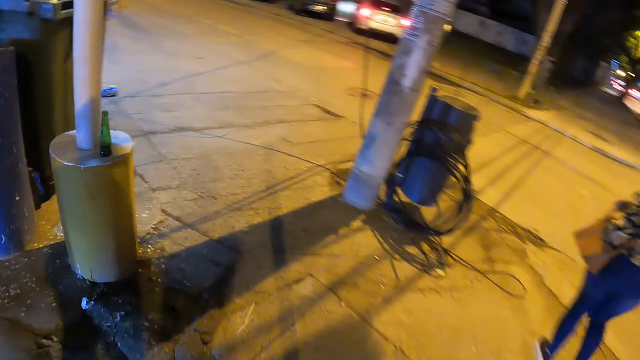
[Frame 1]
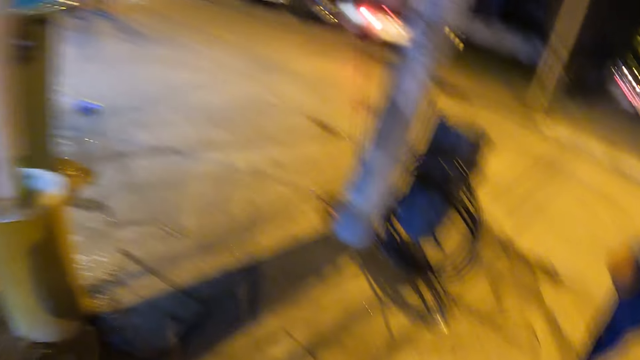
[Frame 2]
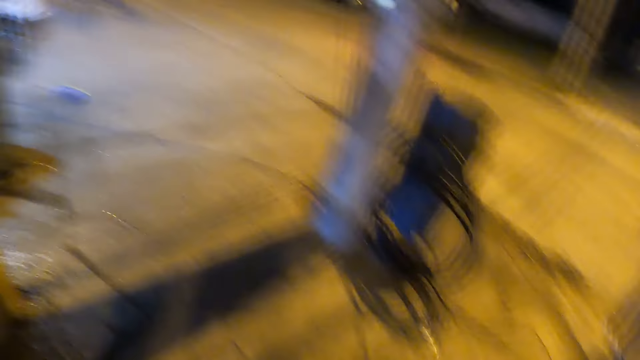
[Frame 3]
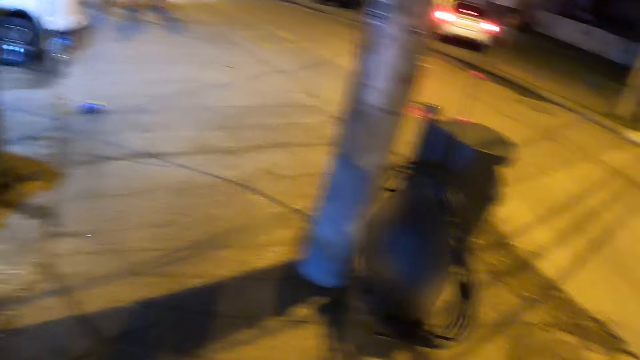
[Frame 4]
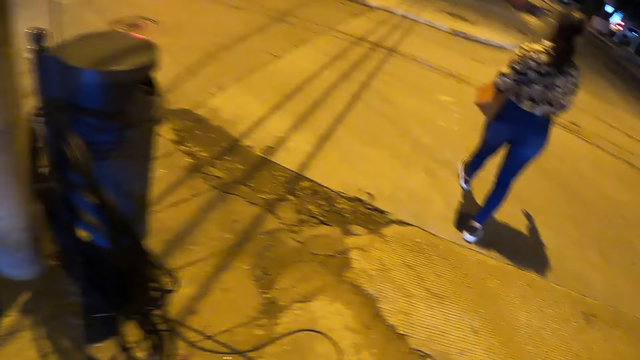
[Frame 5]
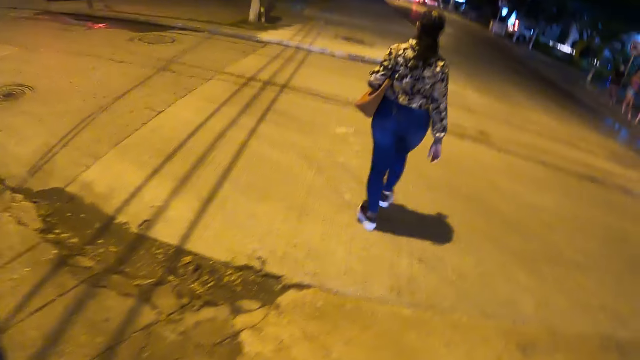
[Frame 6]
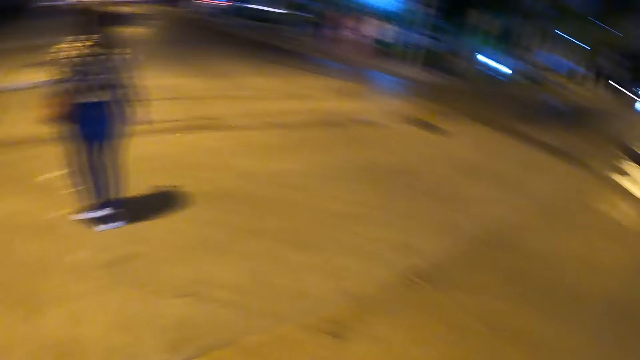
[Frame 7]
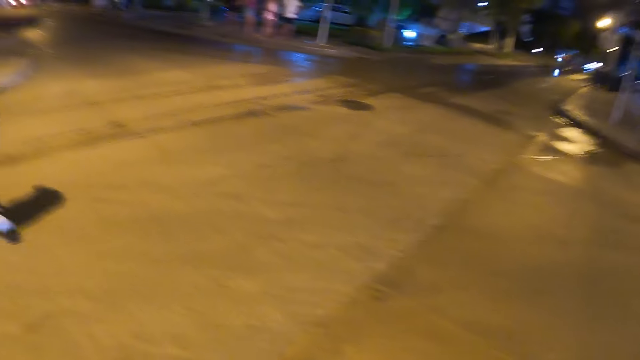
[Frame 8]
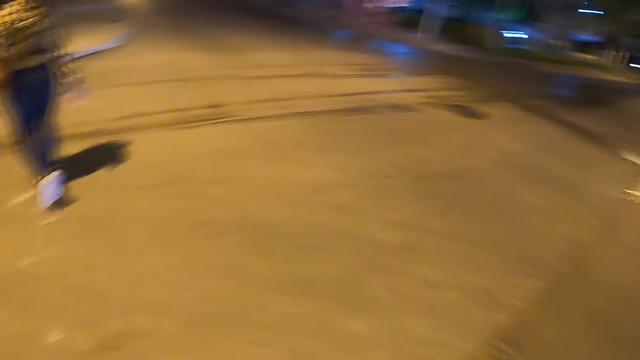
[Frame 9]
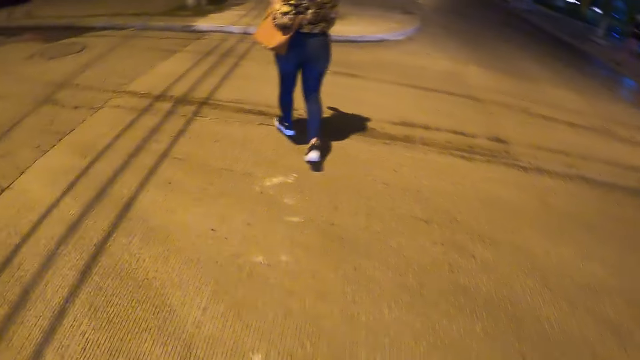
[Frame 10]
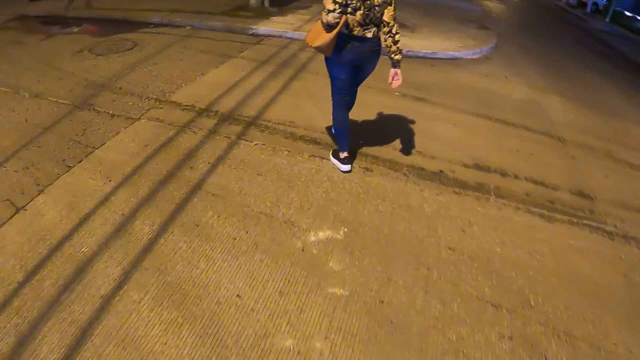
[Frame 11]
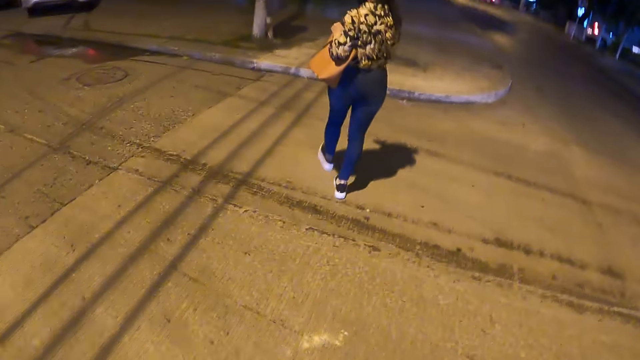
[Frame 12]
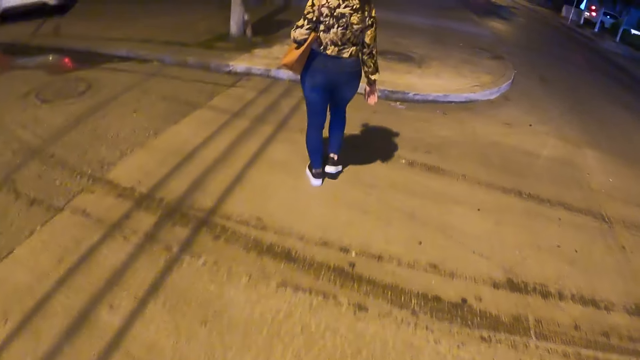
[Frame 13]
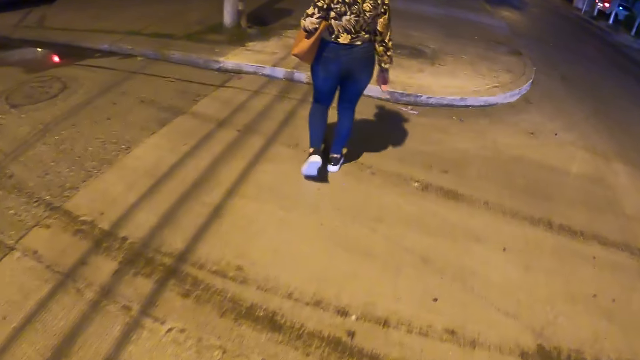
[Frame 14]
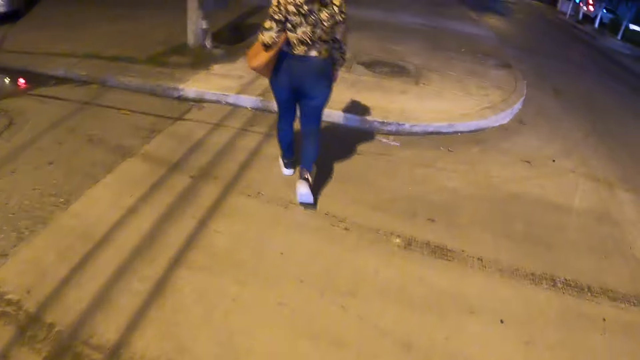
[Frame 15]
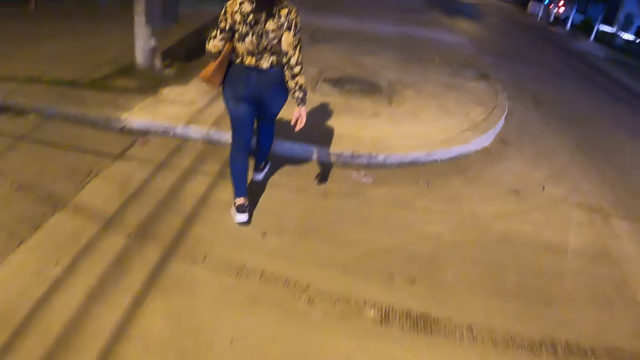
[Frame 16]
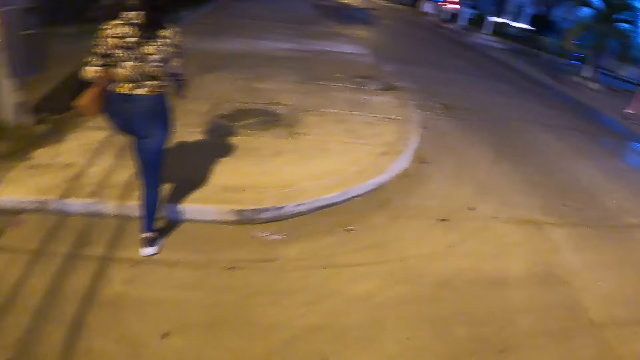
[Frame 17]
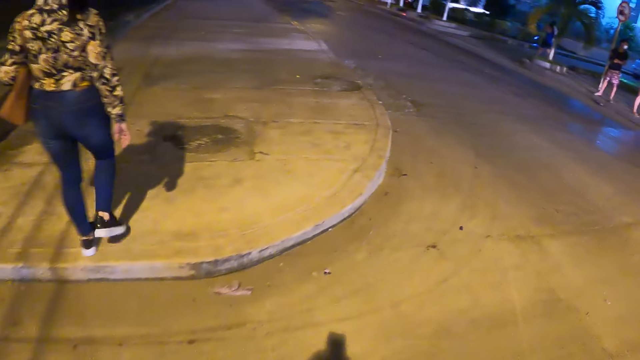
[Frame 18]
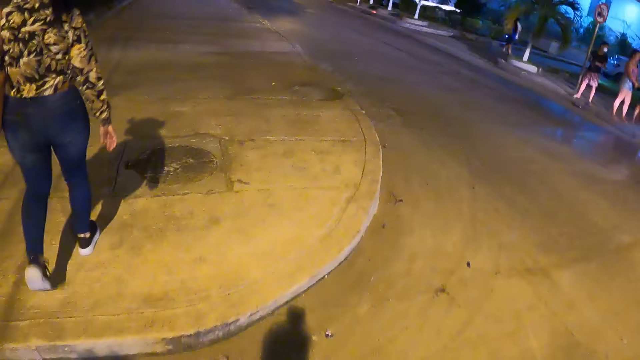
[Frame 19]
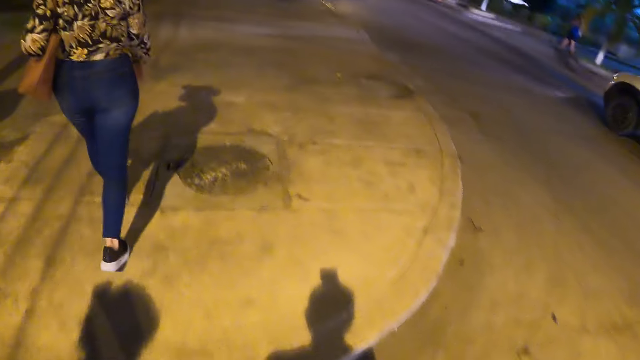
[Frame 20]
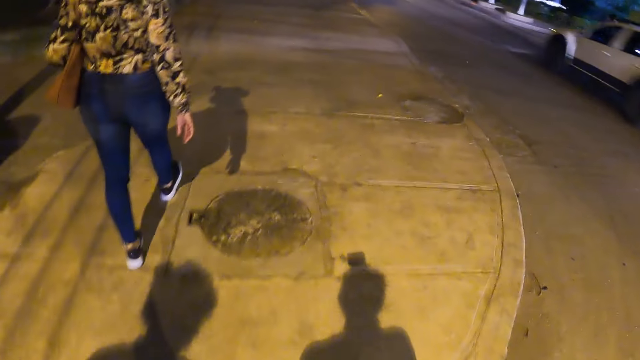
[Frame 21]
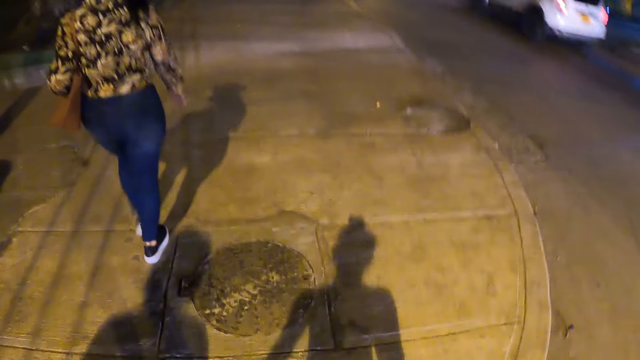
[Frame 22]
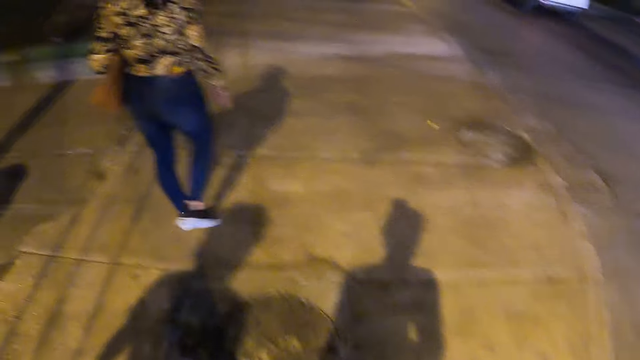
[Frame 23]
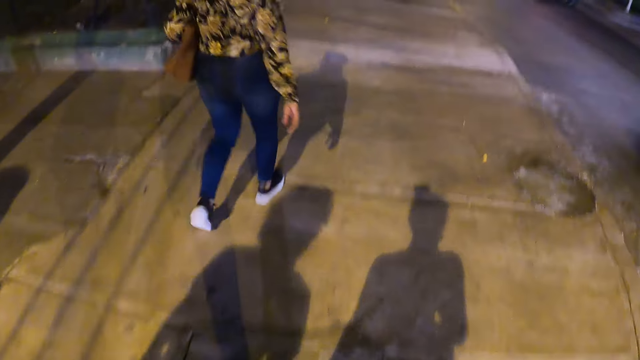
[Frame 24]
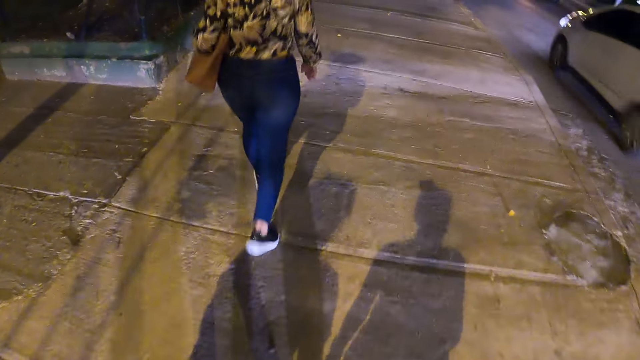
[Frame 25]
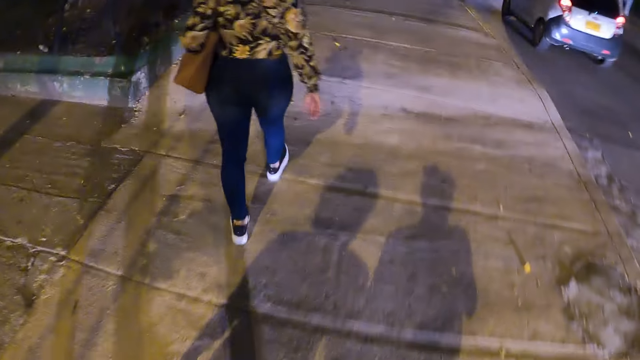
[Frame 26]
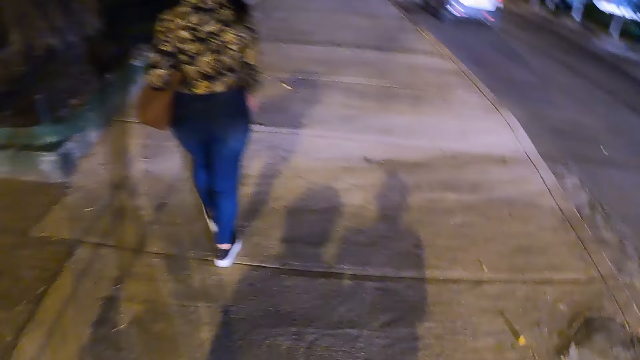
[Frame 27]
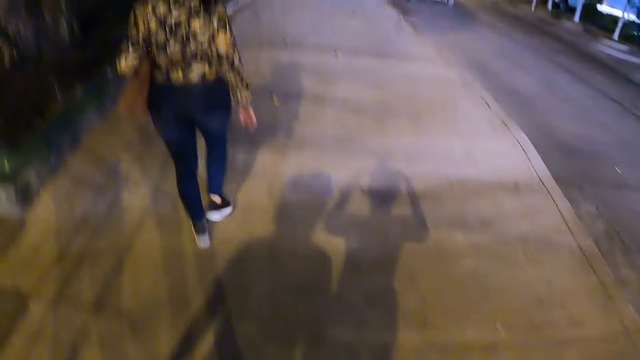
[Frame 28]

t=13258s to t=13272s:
The camera wearer looks left. They look around. They look forward. They look right. They look forward. They look right. They look forward.

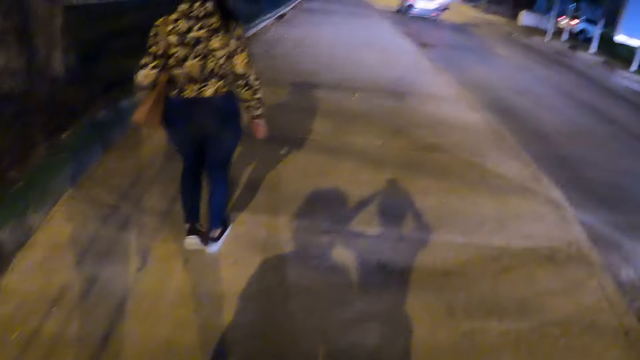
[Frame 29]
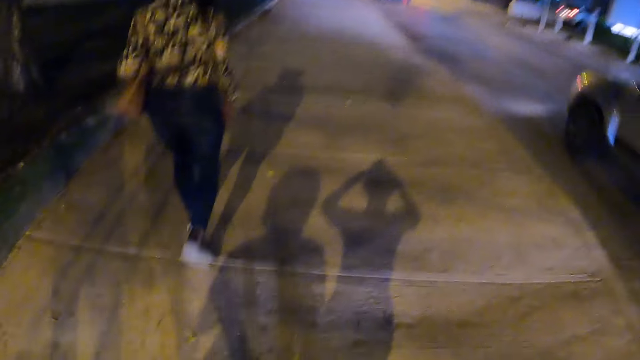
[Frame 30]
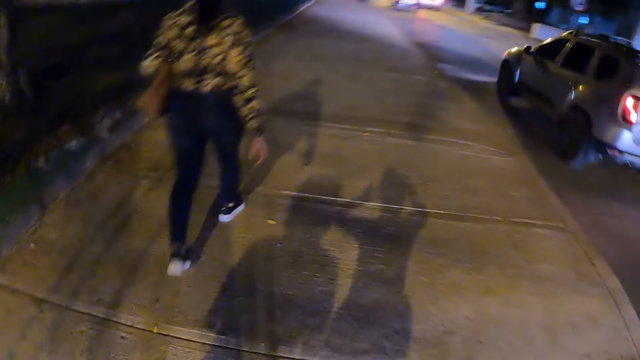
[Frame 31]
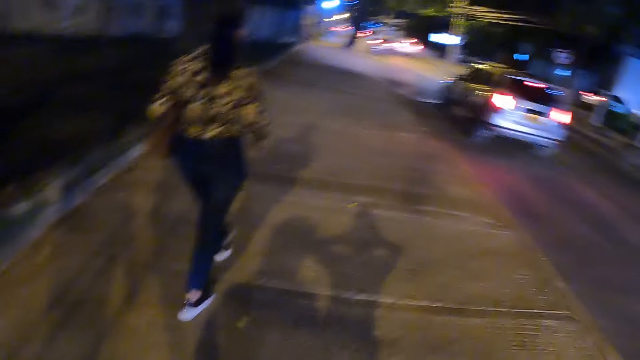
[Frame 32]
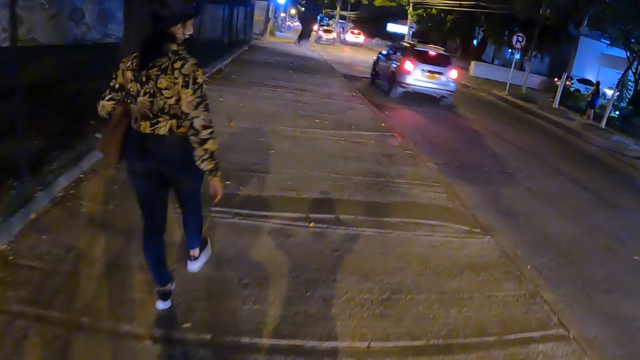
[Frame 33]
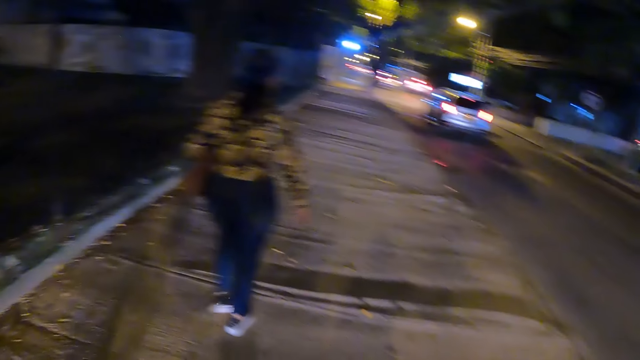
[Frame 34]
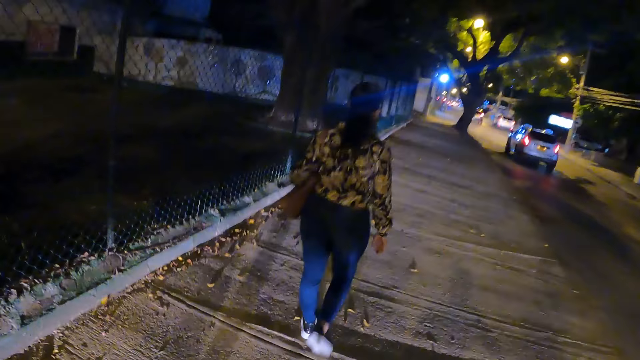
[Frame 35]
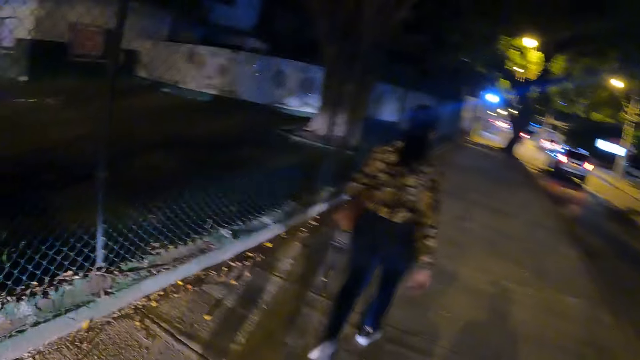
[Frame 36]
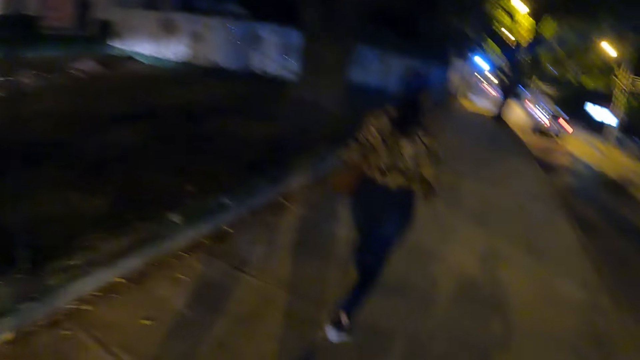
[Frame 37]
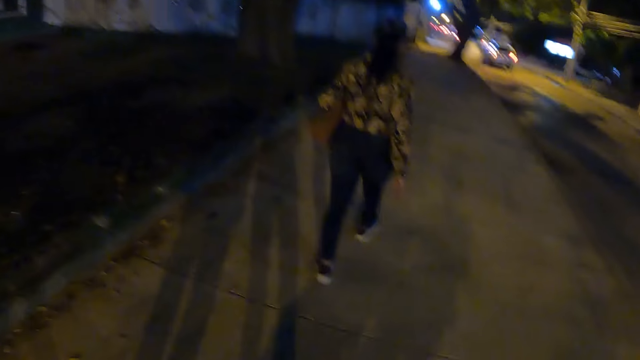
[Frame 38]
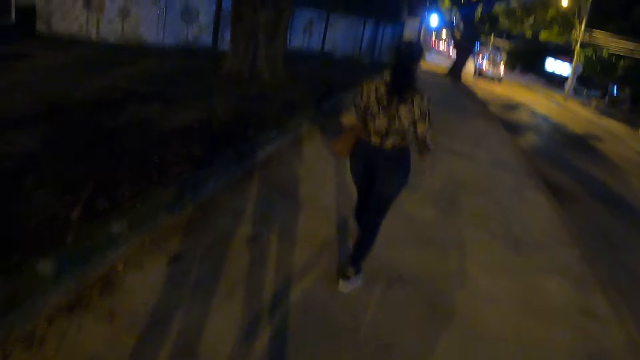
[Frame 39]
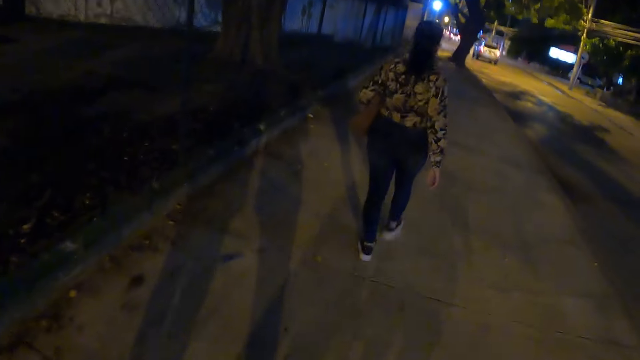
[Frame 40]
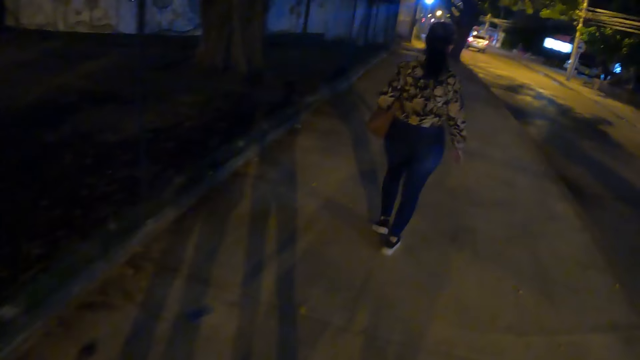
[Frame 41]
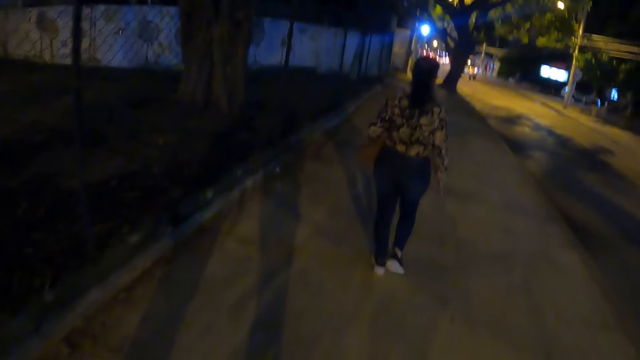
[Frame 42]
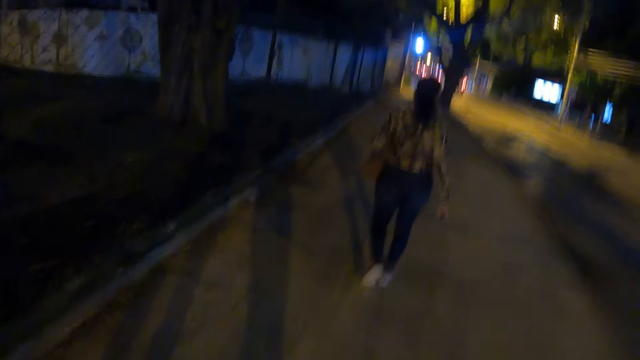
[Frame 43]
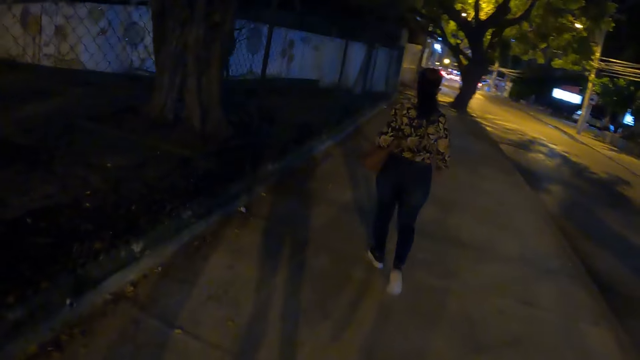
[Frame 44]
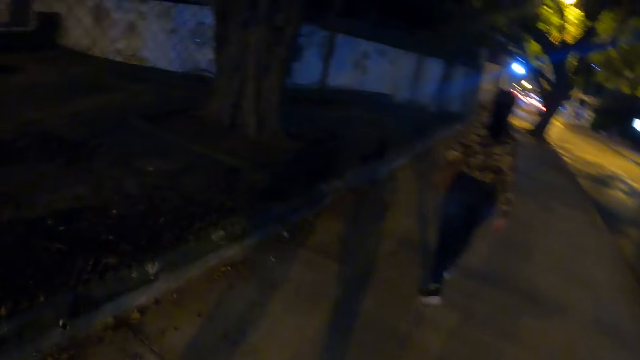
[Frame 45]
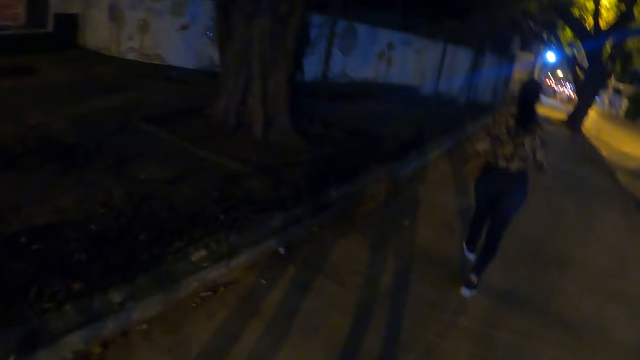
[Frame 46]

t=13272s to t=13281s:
The camera wearer touches the camera. They look left. They walk around the street. They look forward.
